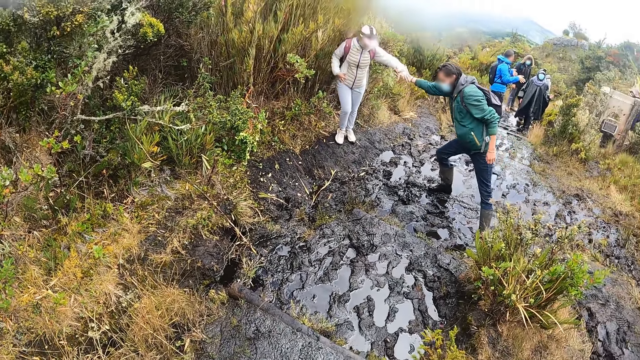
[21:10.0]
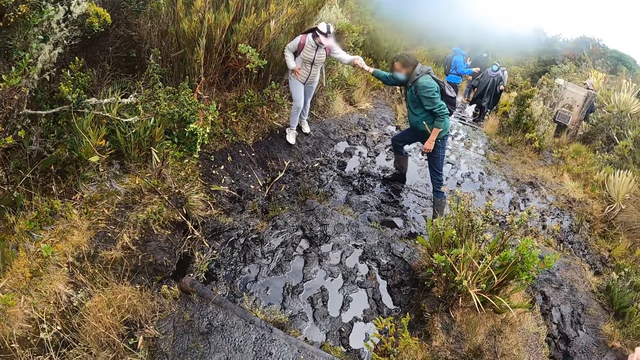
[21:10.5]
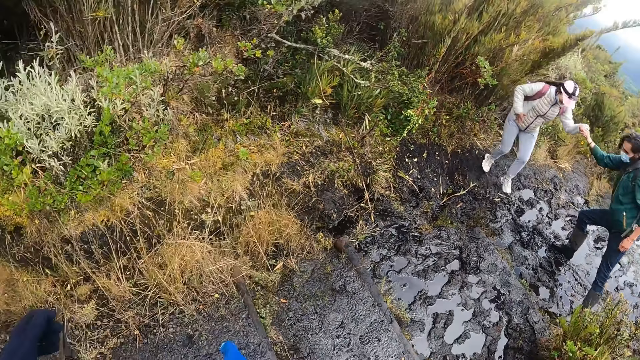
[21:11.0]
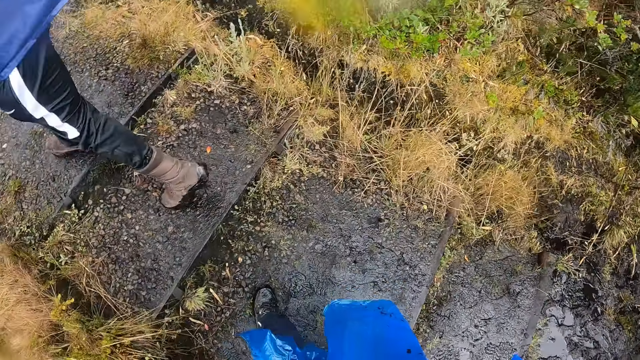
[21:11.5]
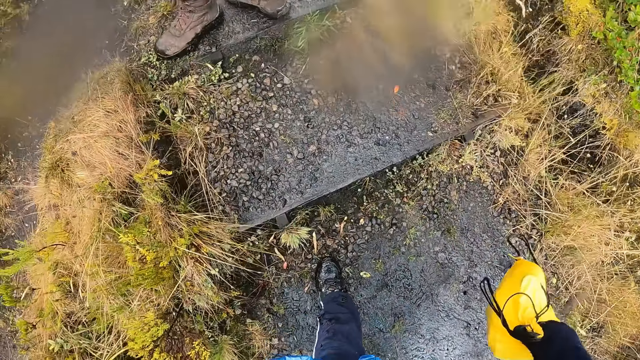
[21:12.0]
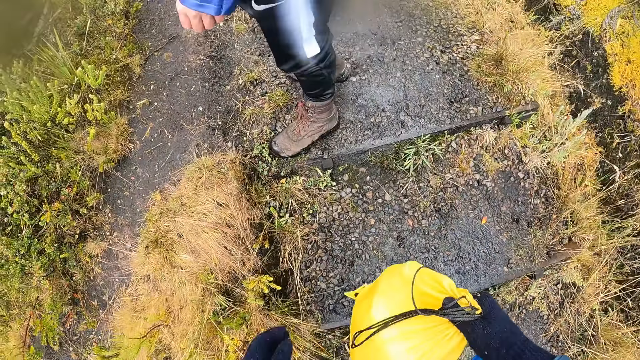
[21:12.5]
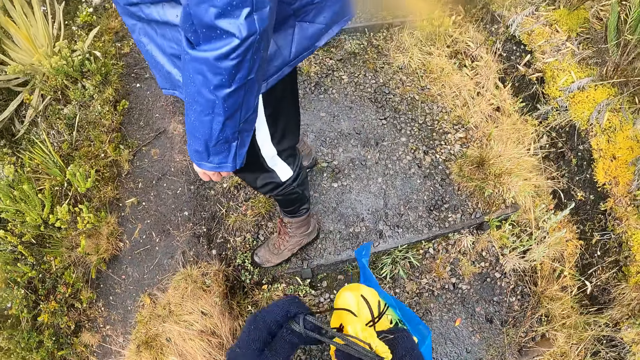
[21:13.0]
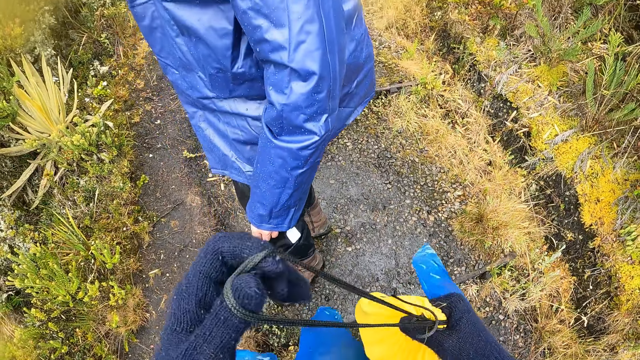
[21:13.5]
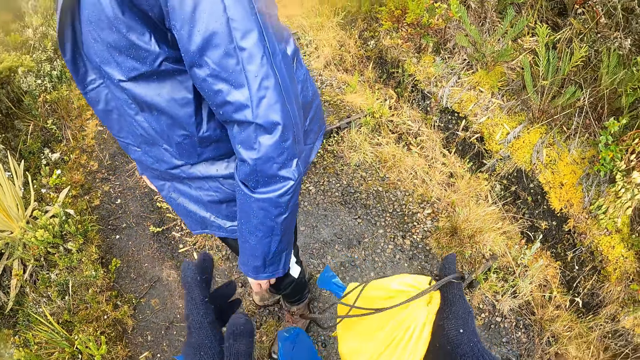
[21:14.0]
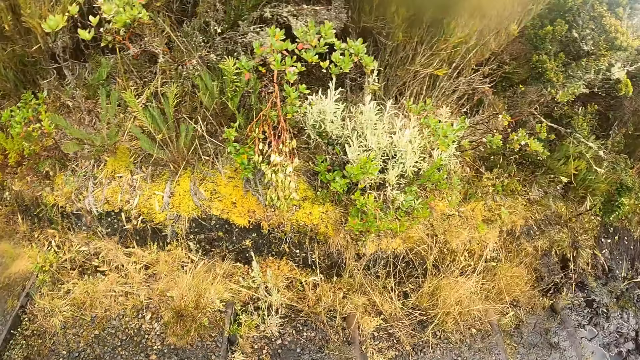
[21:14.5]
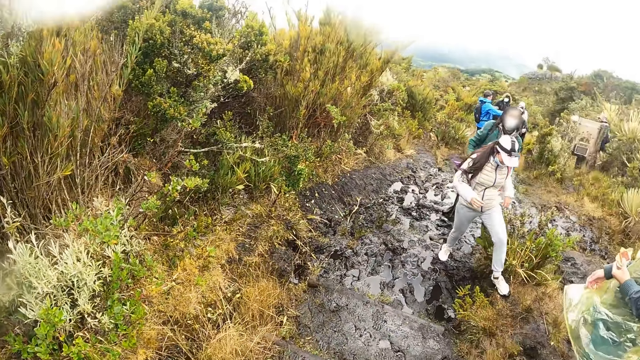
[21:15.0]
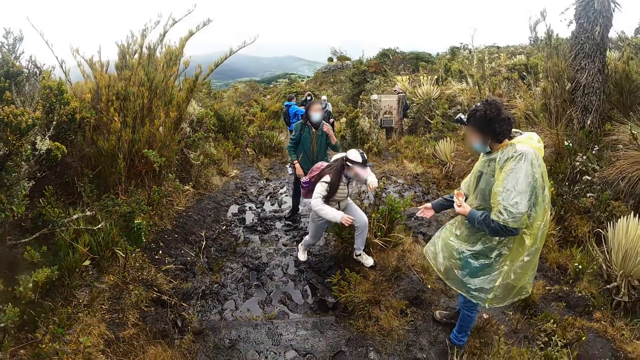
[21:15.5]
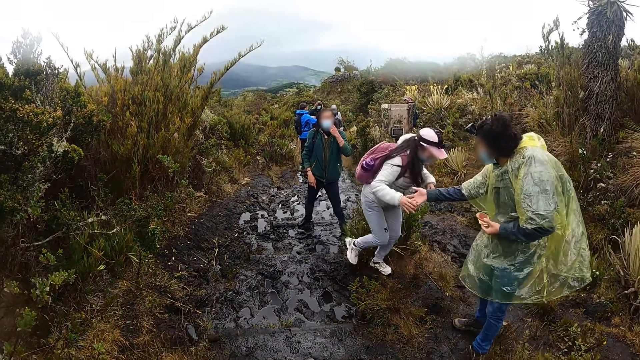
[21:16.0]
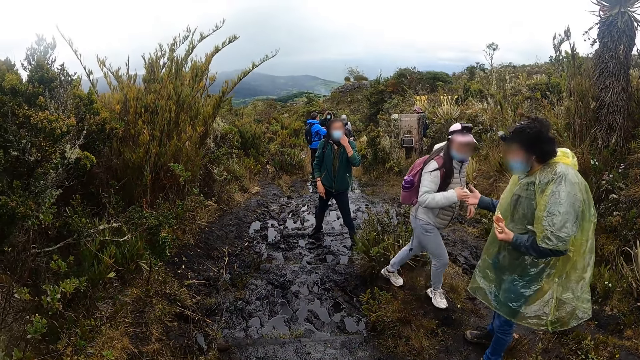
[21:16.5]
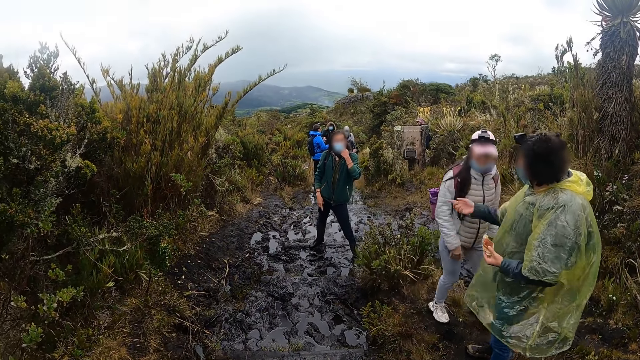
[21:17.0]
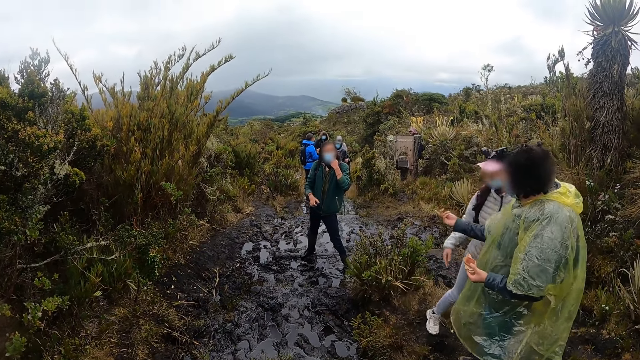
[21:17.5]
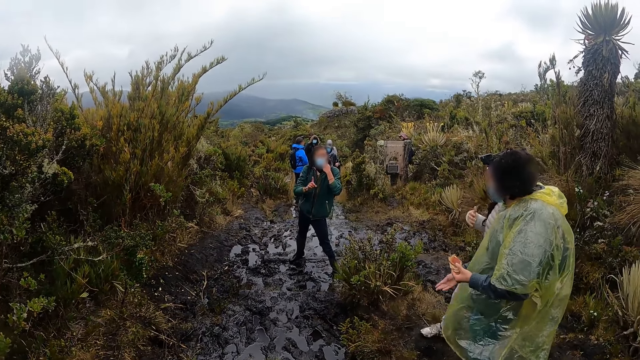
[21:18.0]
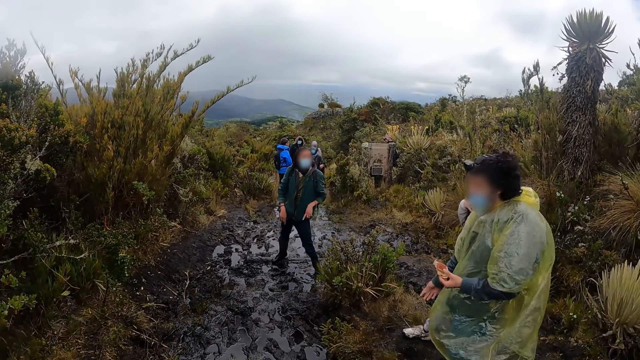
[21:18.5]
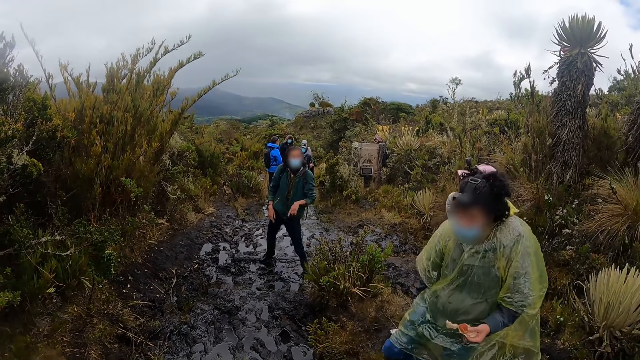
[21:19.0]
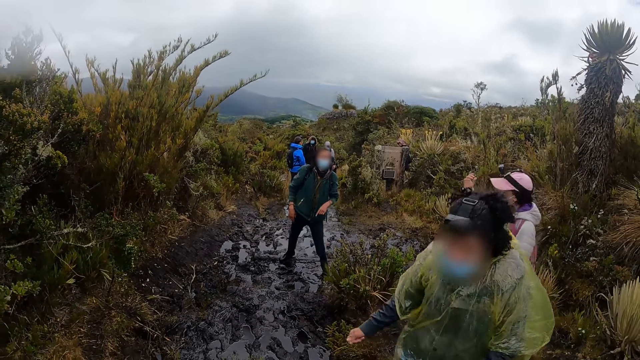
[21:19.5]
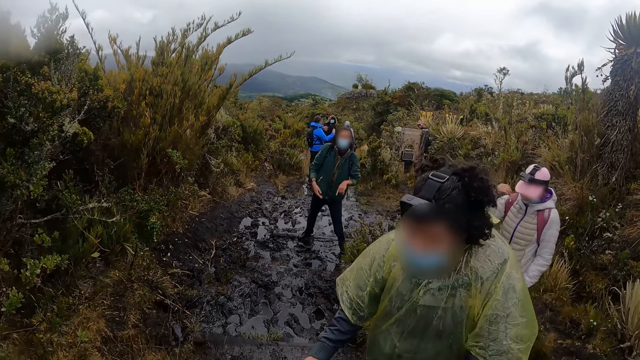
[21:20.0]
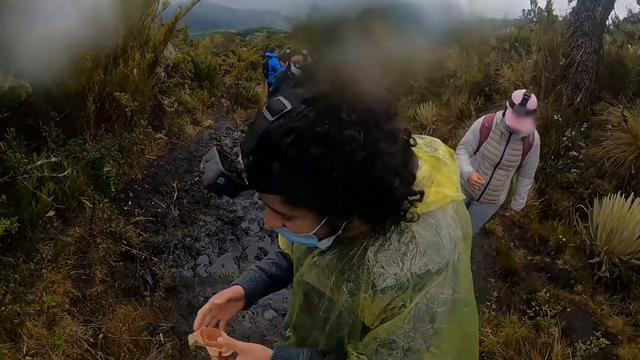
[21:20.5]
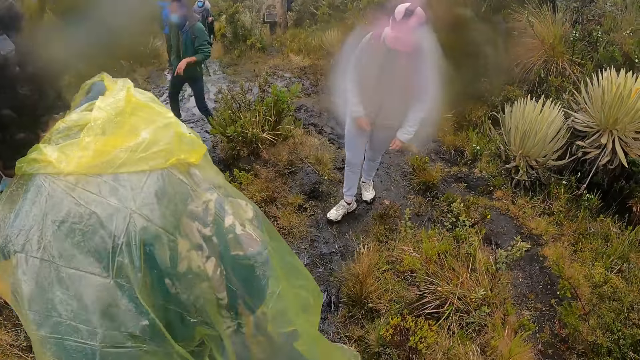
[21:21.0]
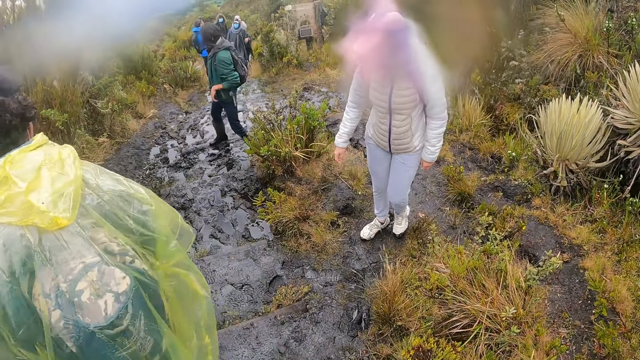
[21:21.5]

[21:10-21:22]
The man holds the woman with his right hand. The camera wearer opens a bag in her left hand with her right hand. She pulls the lace and looks around. Another man interacts with the first man and the woman.

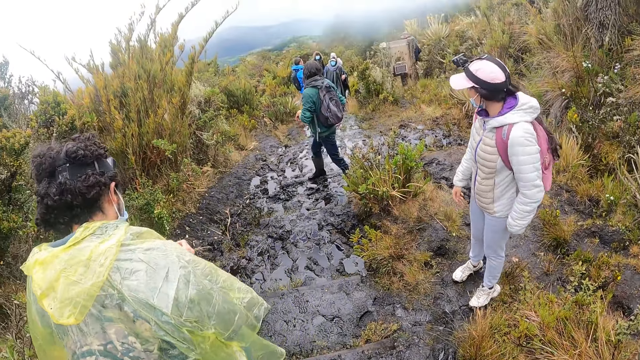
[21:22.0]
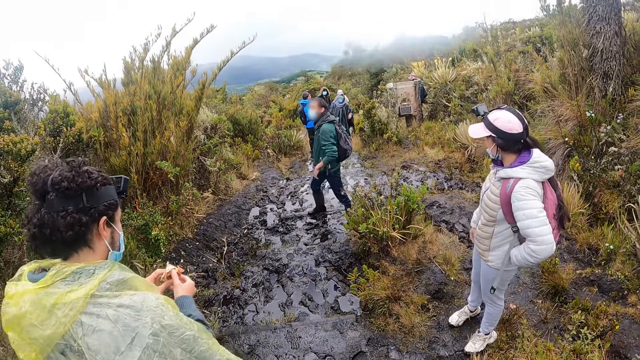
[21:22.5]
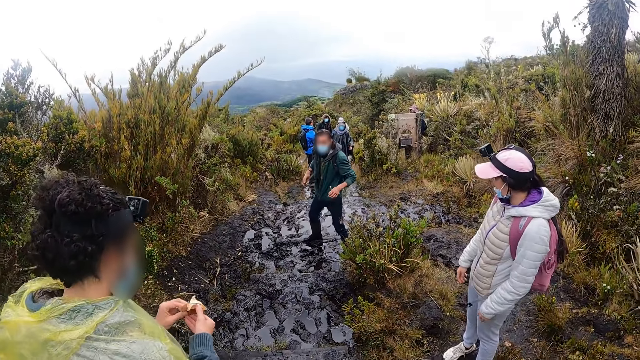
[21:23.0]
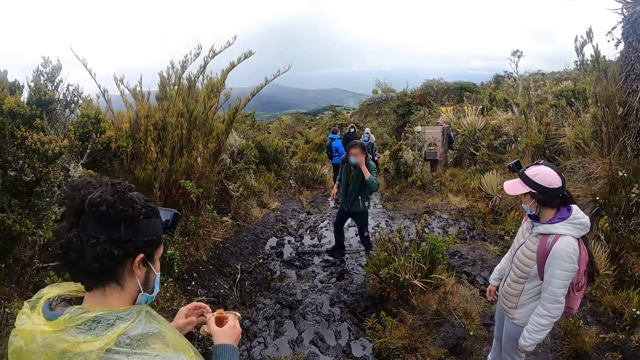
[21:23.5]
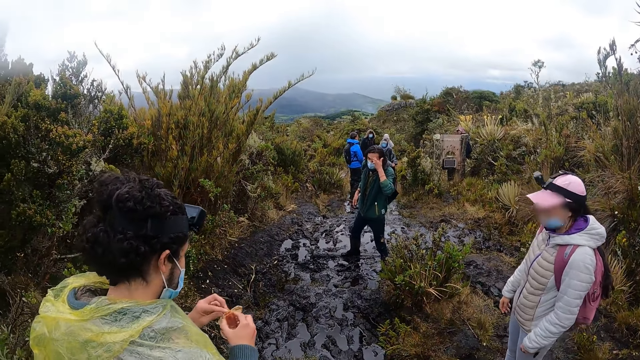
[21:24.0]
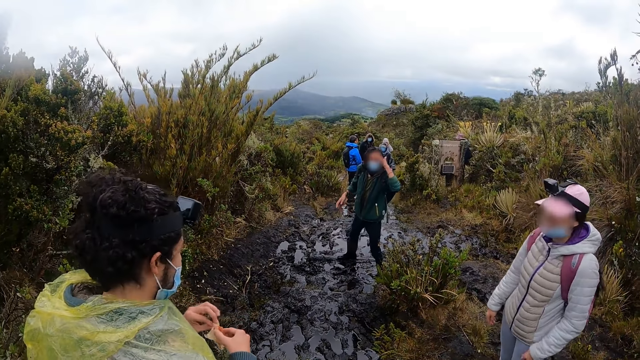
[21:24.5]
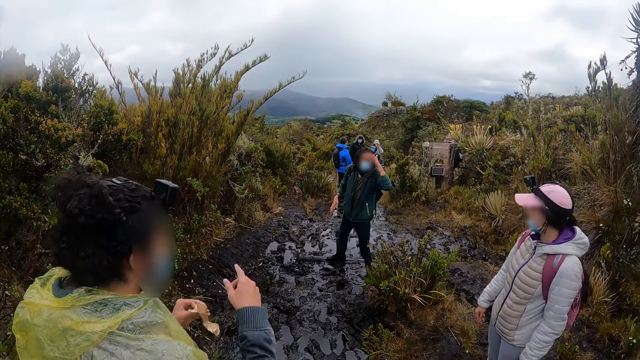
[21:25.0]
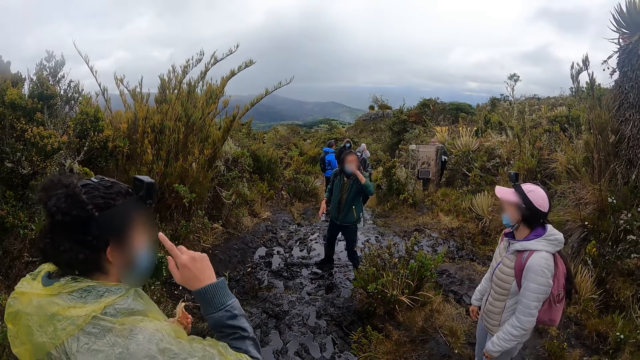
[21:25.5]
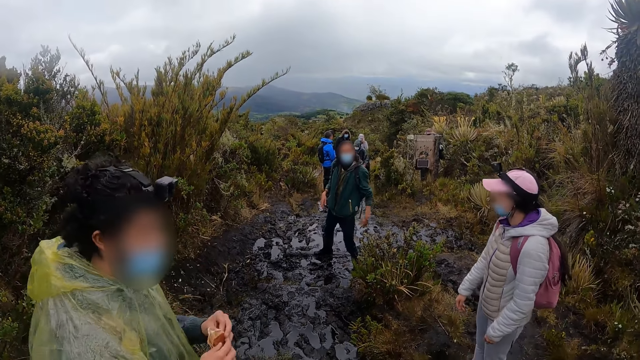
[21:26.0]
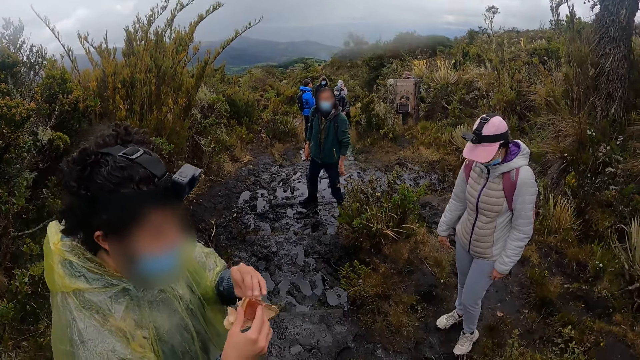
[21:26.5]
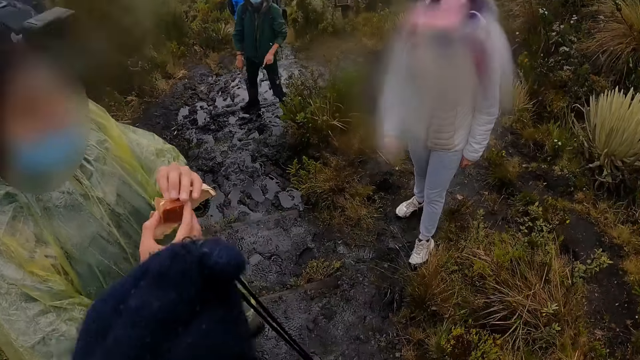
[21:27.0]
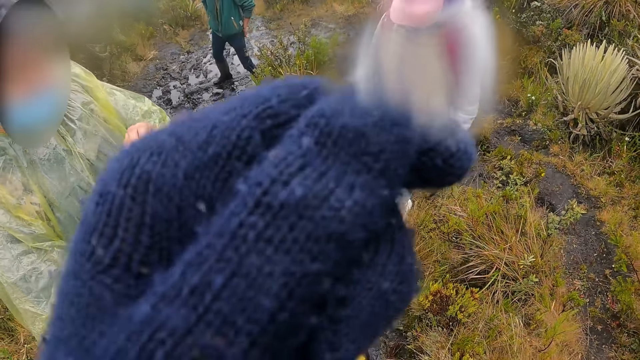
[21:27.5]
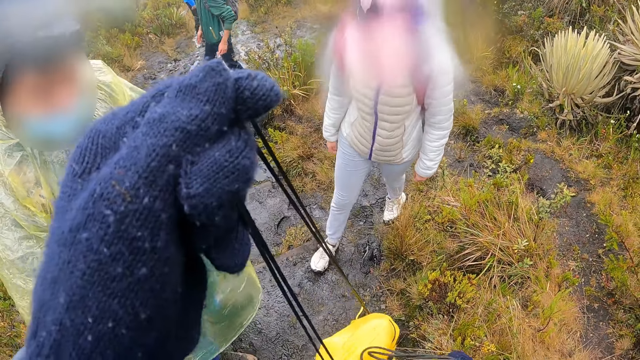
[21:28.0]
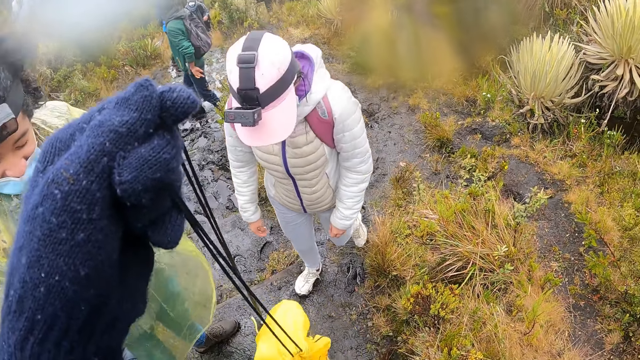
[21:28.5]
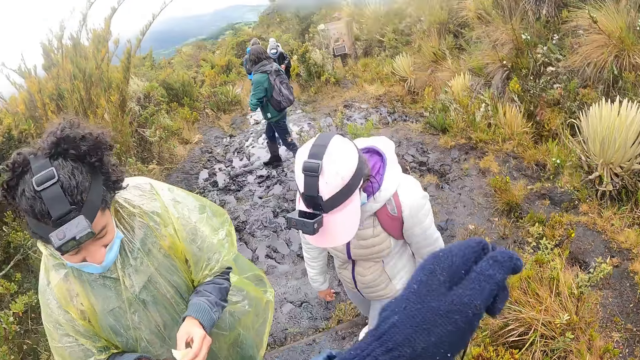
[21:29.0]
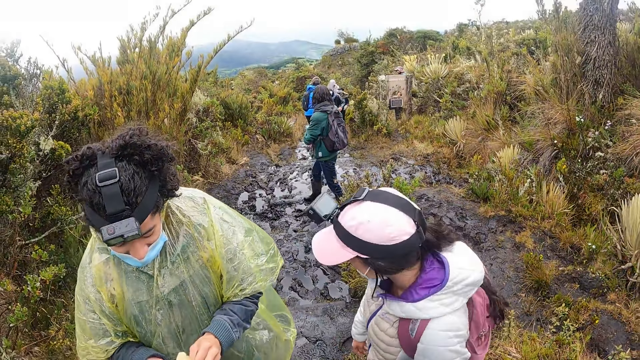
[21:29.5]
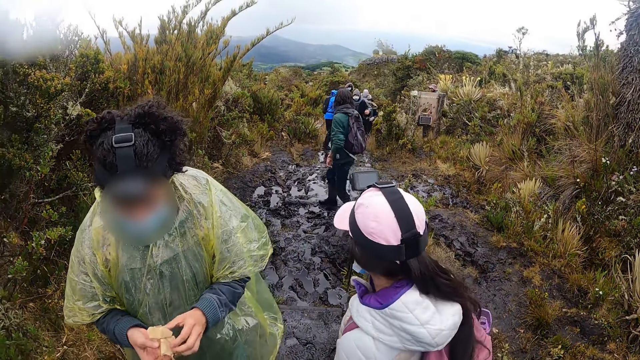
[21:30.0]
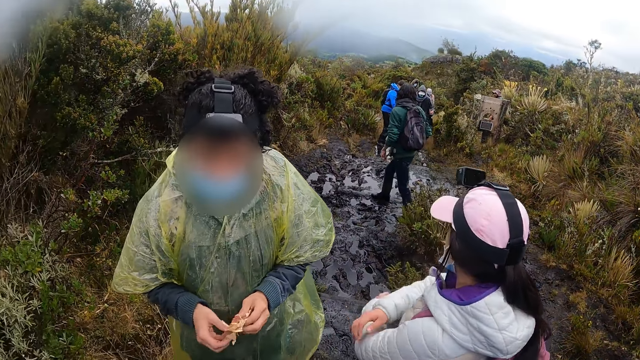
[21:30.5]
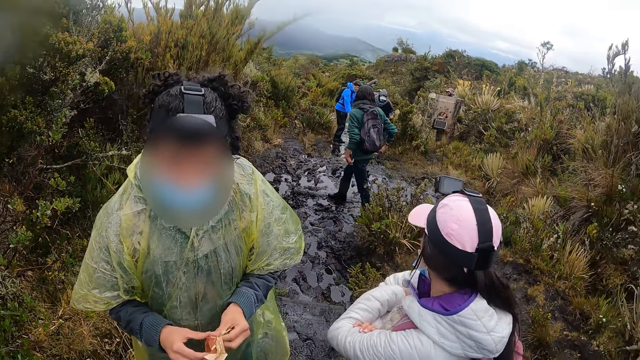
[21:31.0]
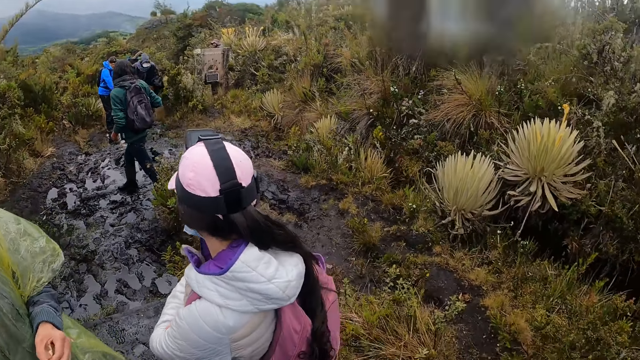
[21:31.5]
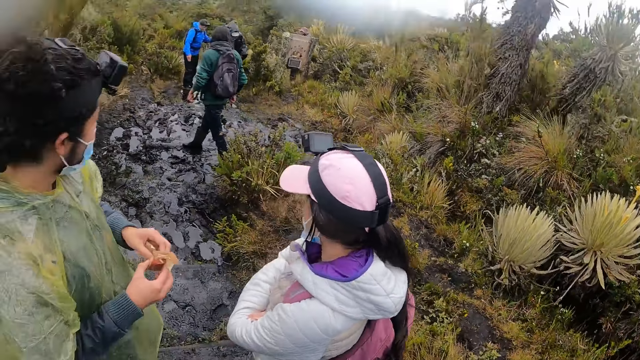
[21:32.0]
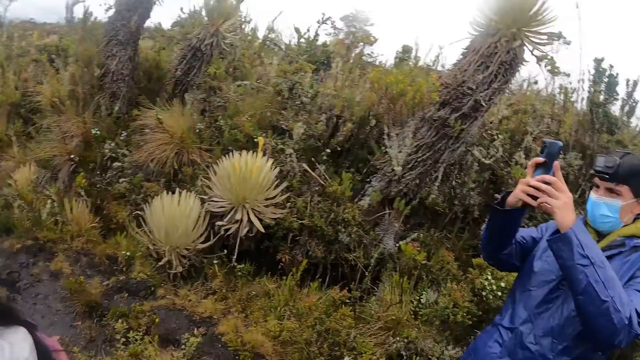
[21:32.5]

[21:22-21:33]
The camera wearer pulls the lace. The man operates a mobile phone in his right hand with his hands.
